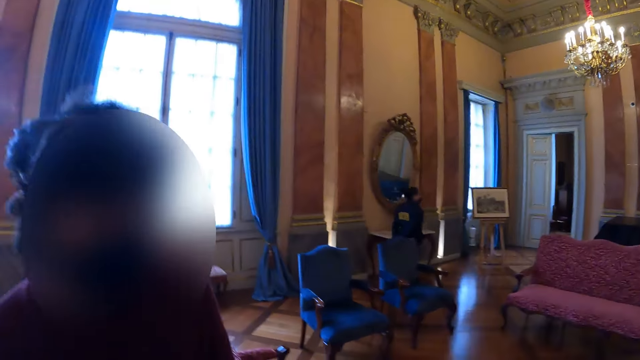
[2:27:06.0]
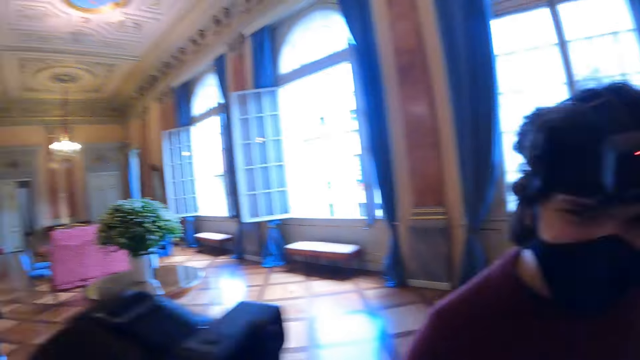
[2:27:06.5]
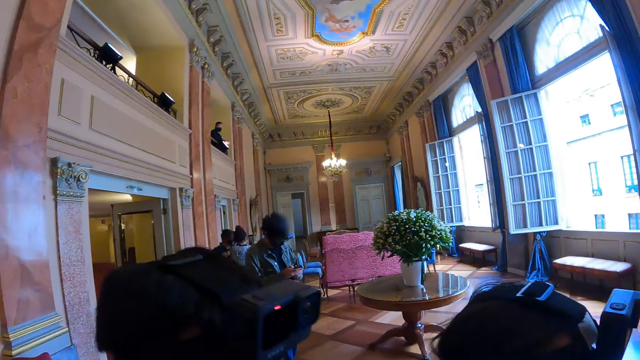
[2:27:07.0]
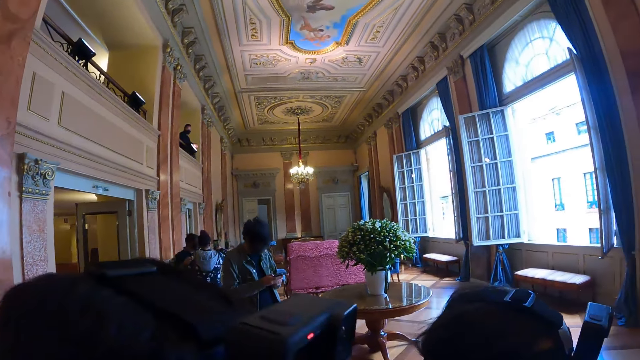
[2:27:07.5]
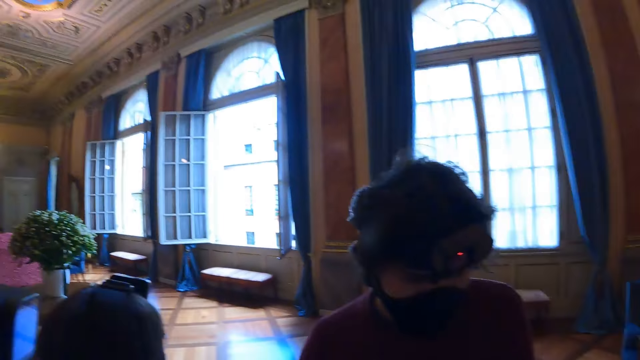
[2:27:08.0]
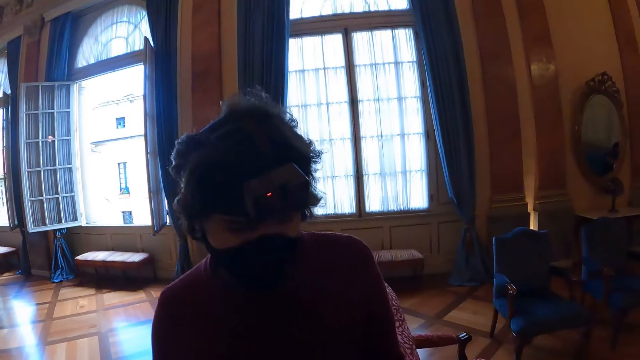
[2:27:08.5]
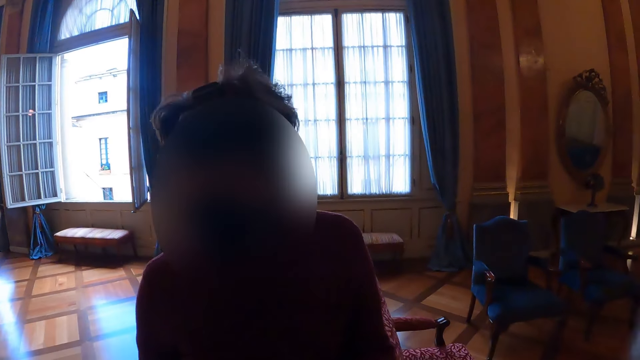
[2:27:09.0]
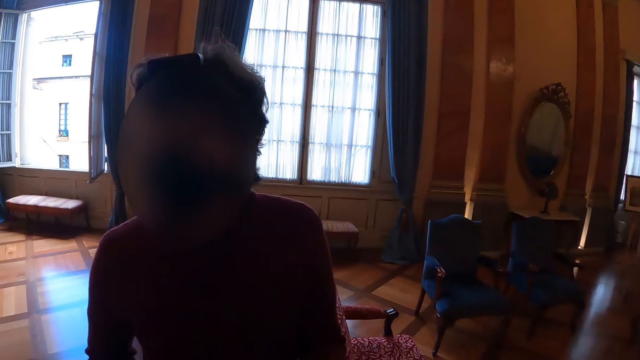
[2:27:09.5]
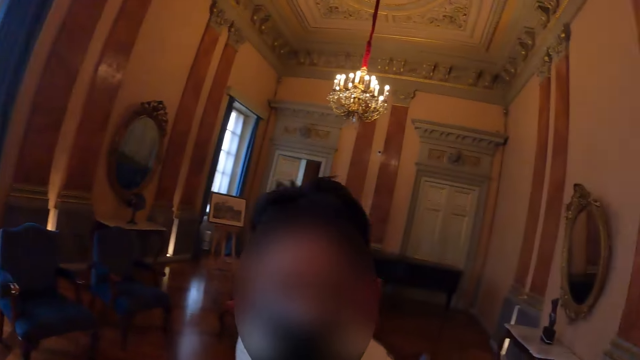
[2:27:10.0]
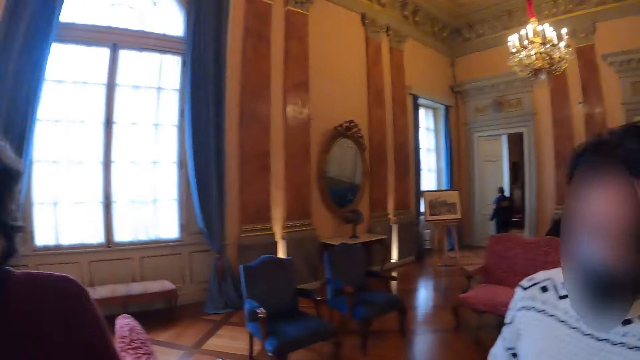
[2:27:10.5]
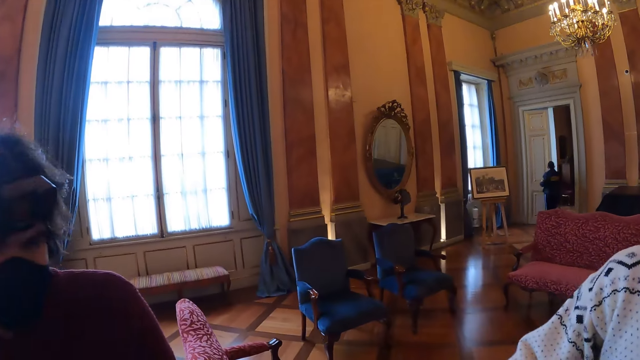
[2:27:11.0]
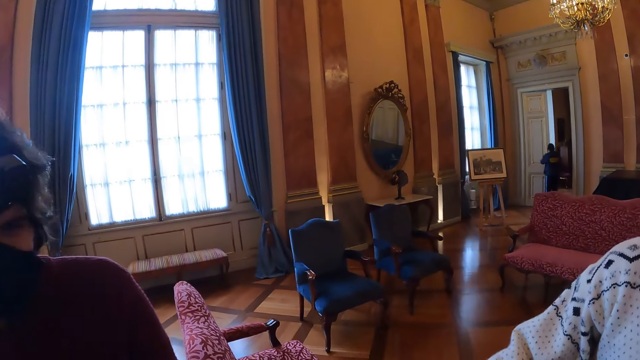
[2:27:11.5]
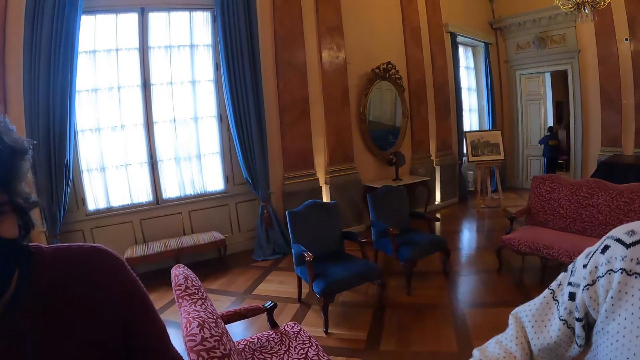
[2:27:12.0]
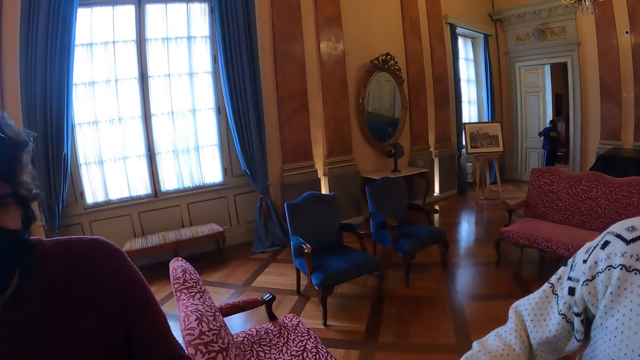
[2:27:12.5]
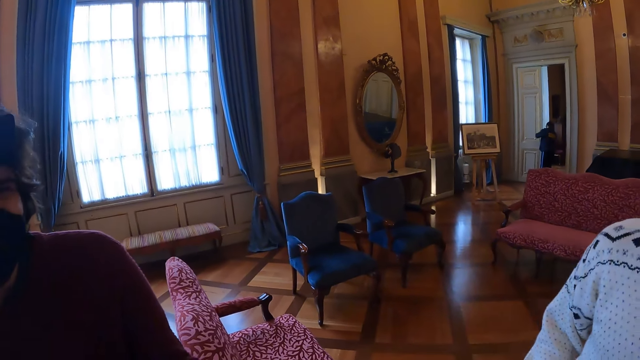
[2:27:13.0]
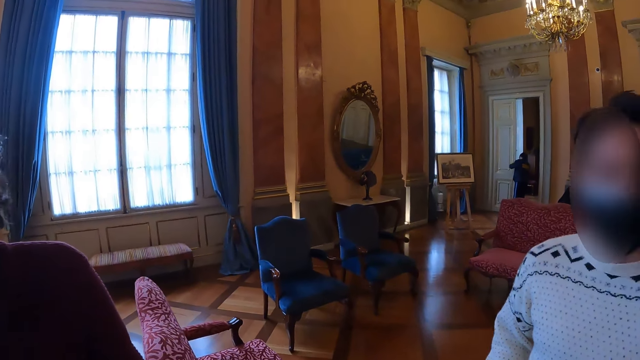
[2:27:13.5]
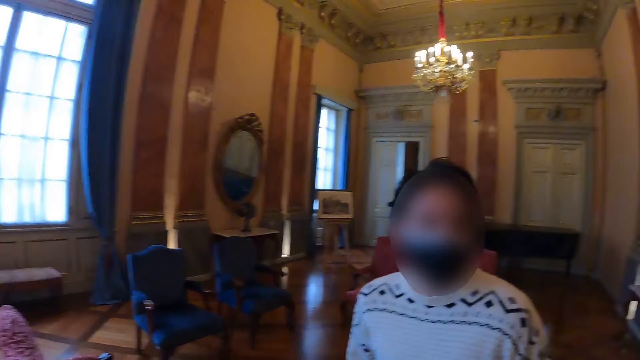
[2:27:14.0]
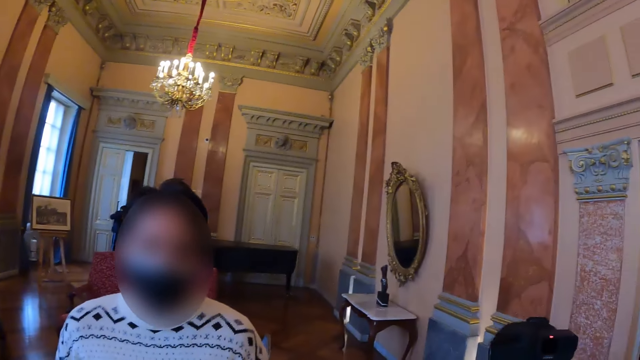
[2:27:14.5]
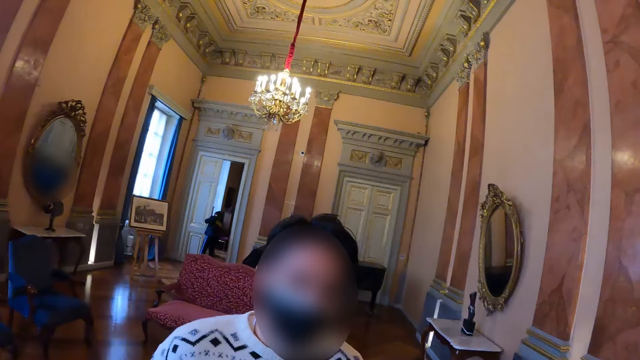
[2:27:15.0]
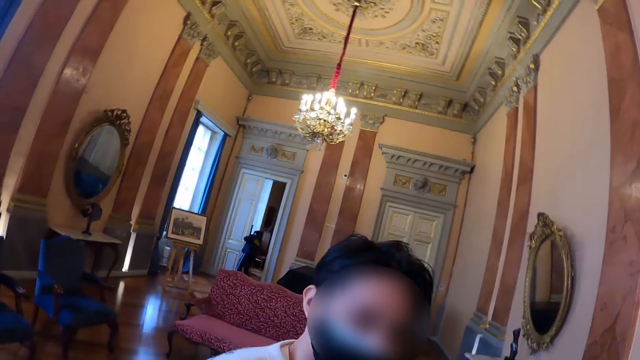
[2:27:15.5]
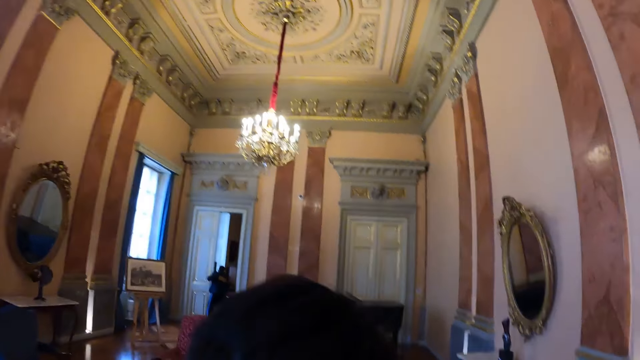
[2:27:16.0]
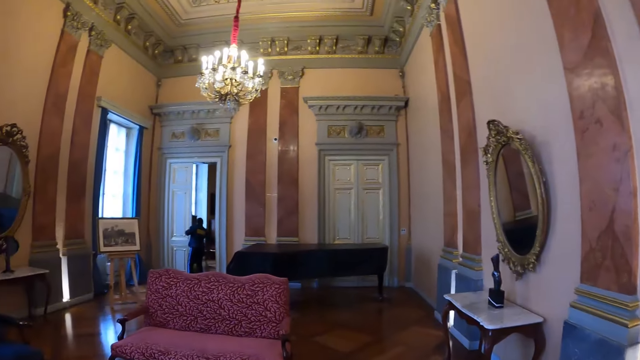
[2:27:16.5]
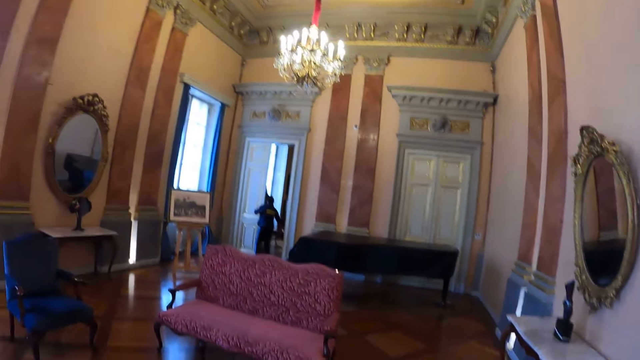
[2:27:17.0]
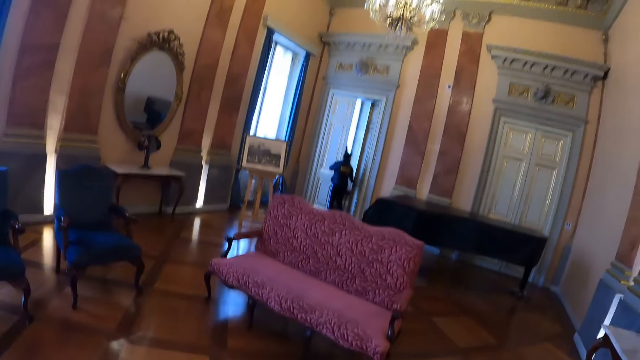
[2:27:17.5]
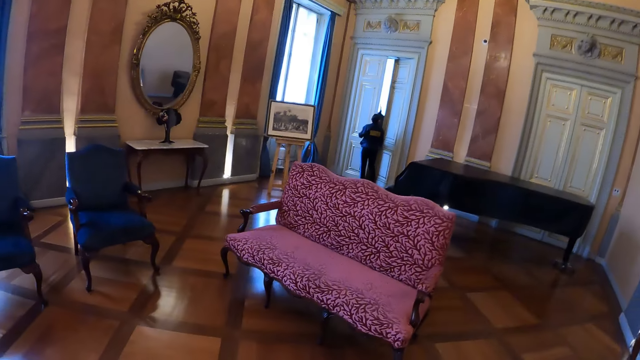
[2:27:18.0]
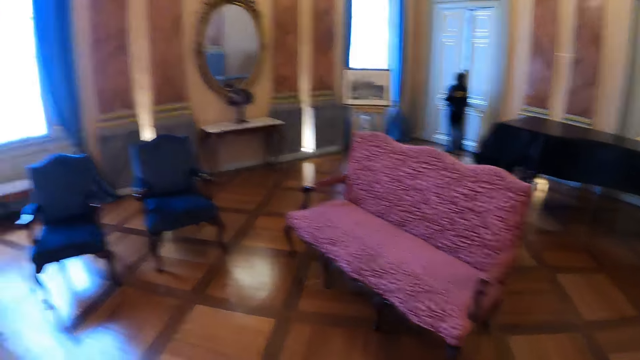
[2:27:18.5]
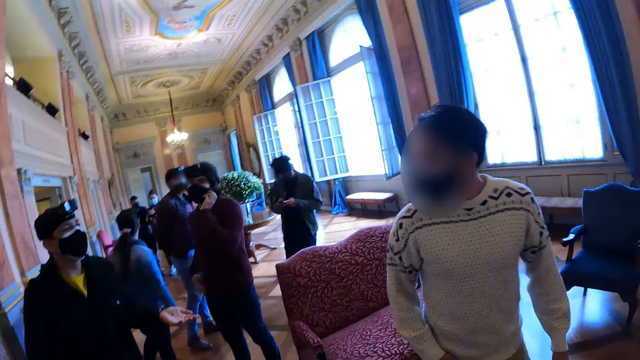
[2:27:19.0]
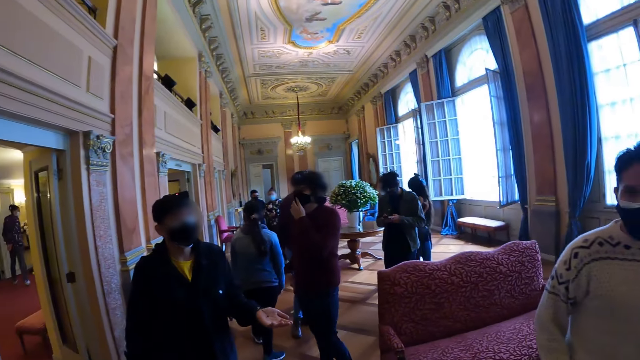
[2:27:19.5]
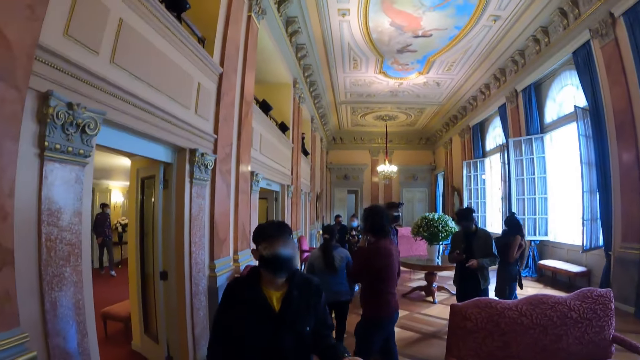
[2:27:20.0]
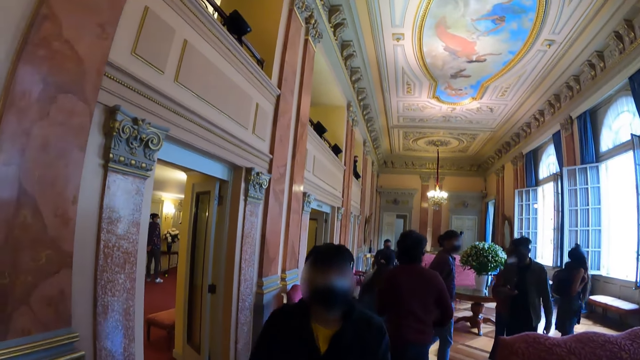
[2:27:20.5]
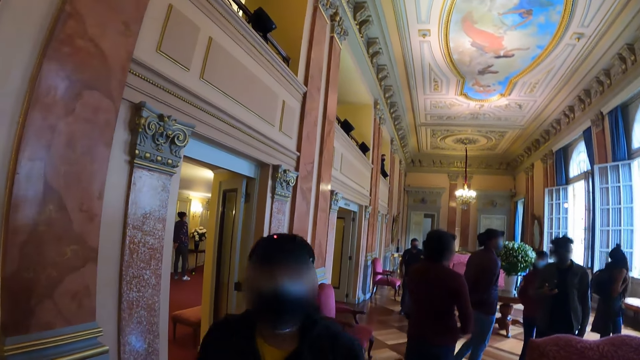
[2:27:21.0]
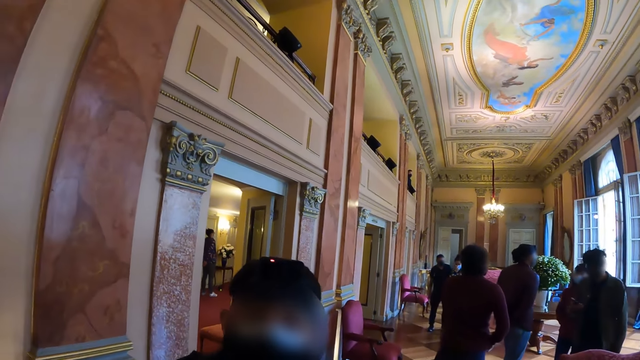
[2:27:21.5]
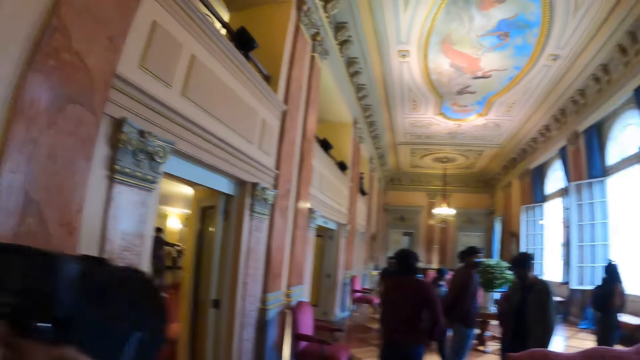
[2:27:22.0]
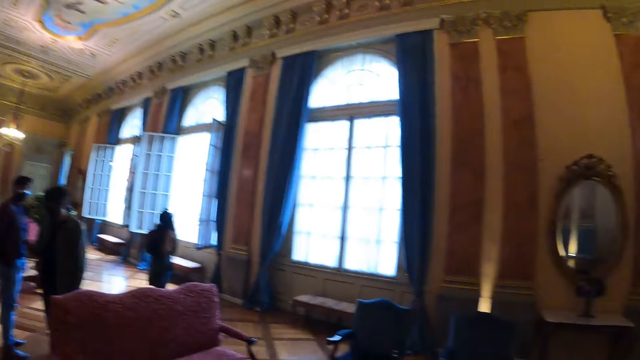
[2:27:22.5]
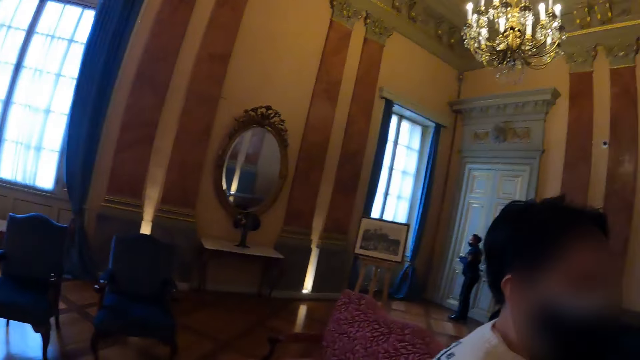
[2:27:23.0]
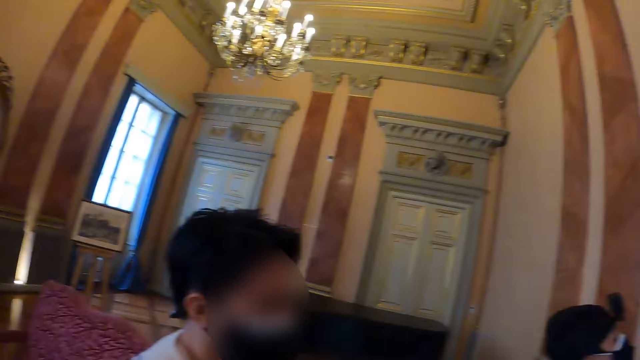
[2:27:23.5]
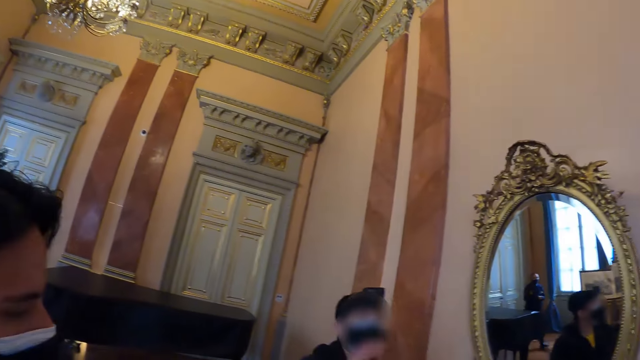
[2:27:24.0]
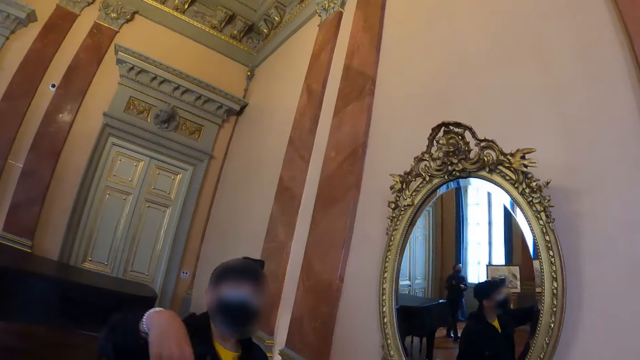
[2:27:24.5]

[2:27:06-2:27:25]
The camera wearer engages with a woman. They look around.

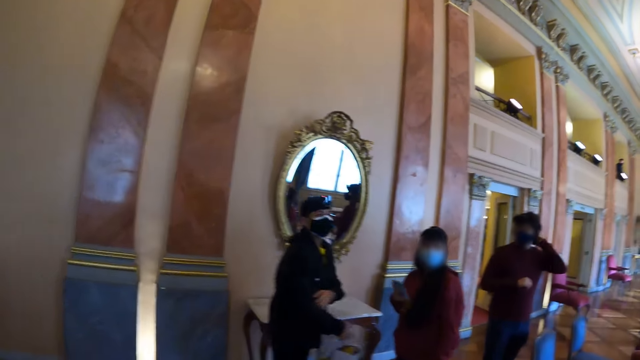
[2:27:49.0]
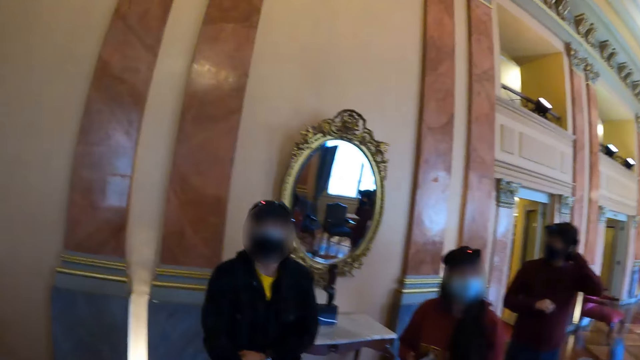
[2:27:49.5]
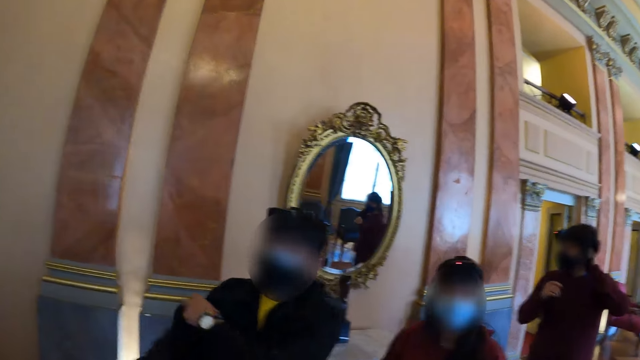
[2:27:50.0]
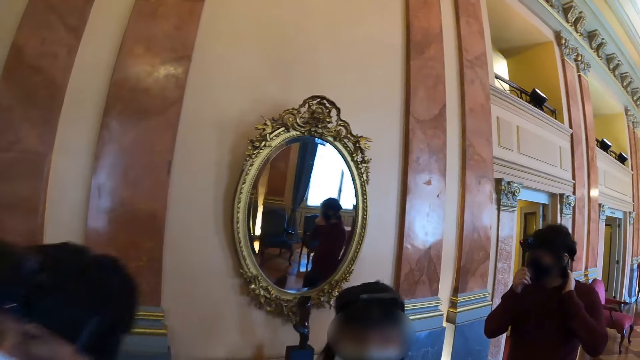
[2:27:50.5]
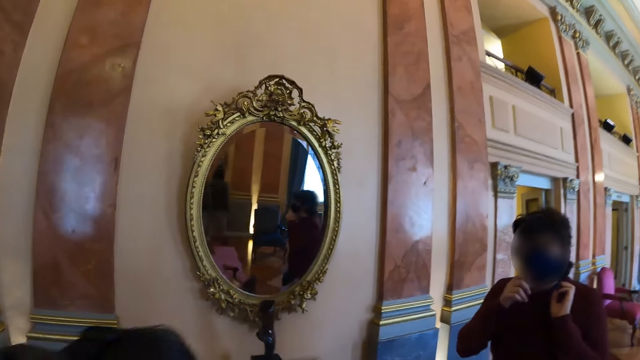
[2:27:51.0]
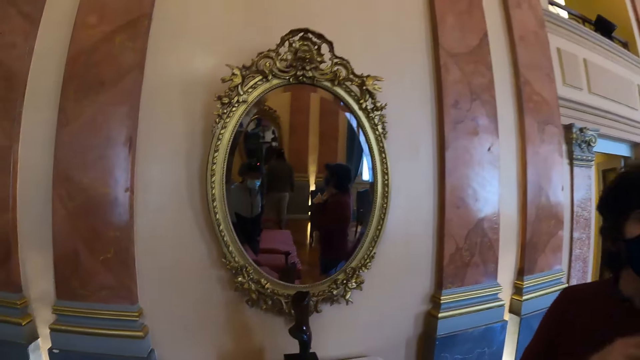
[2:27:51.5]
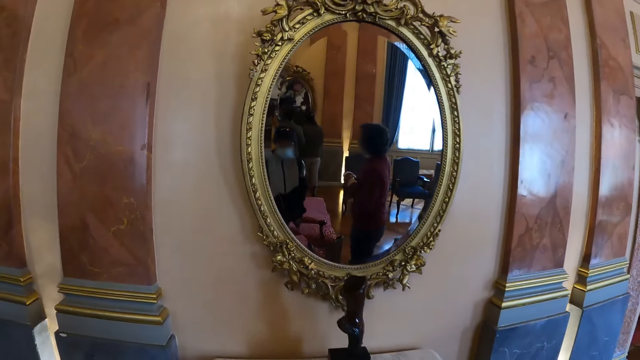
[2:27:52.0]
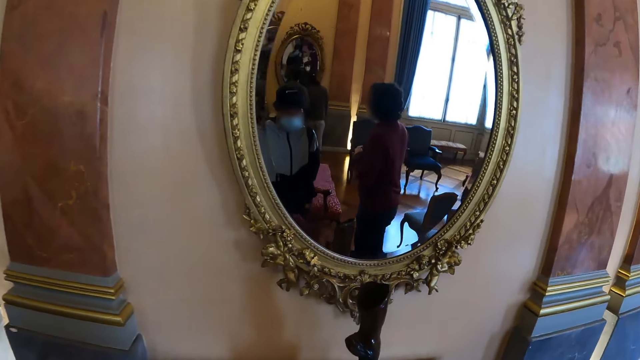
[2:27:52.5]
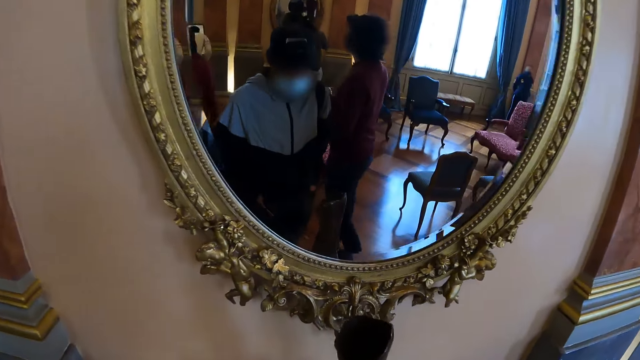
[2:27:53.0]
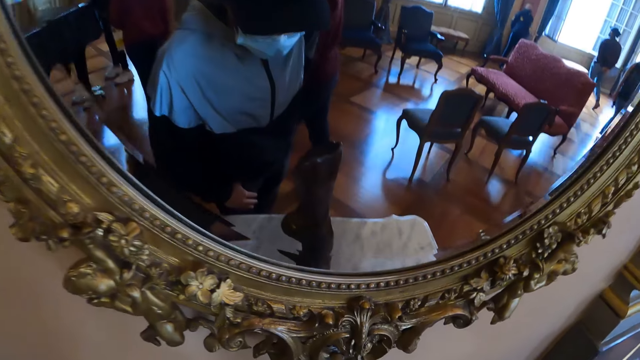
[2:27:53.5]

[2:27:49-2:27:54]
The camera wearer walks around.
